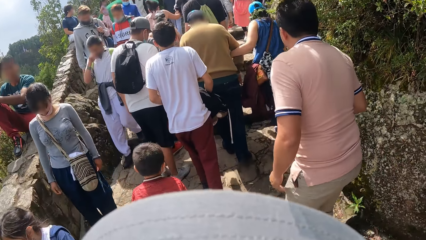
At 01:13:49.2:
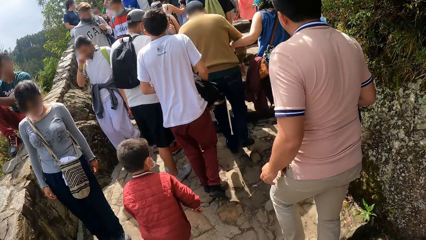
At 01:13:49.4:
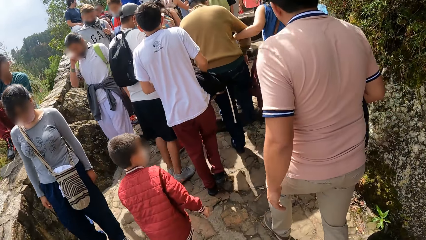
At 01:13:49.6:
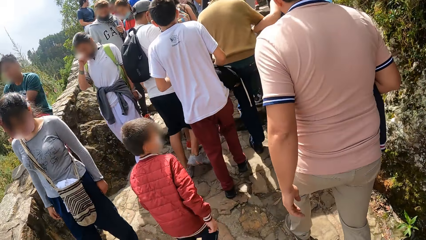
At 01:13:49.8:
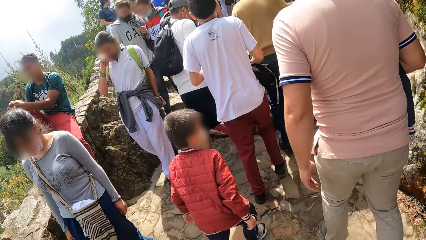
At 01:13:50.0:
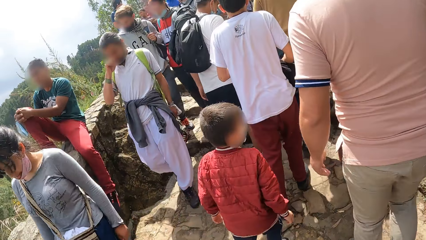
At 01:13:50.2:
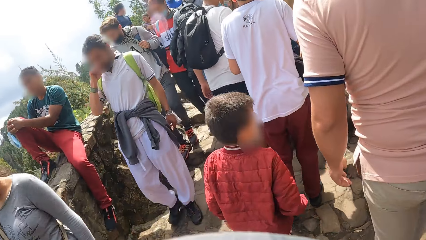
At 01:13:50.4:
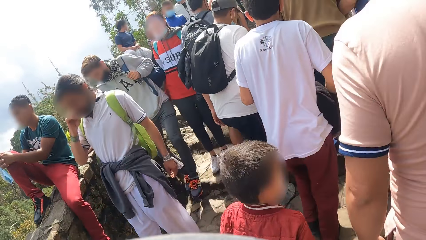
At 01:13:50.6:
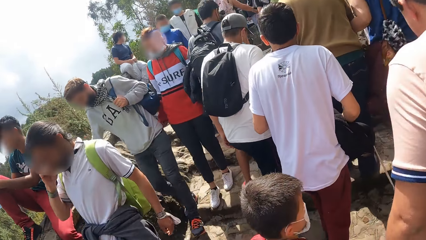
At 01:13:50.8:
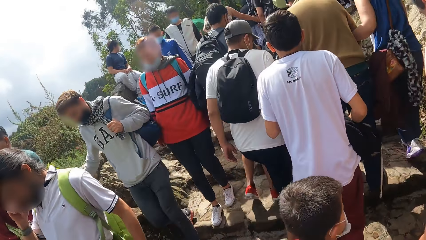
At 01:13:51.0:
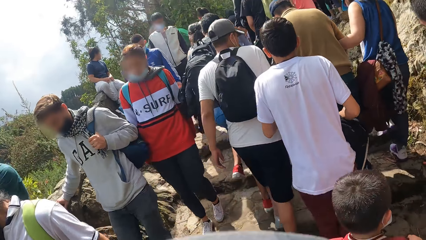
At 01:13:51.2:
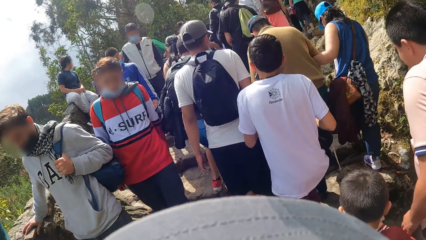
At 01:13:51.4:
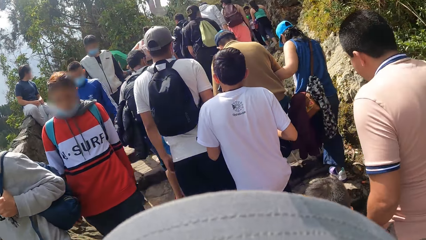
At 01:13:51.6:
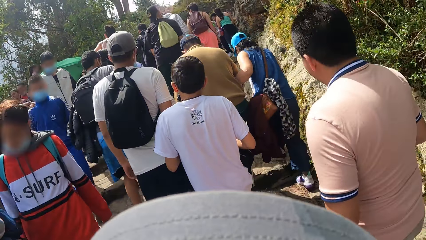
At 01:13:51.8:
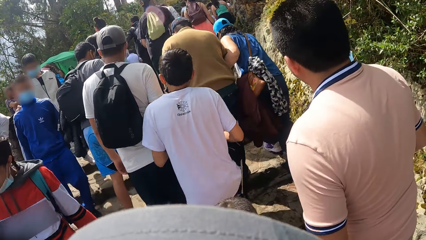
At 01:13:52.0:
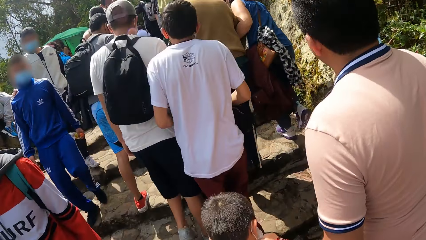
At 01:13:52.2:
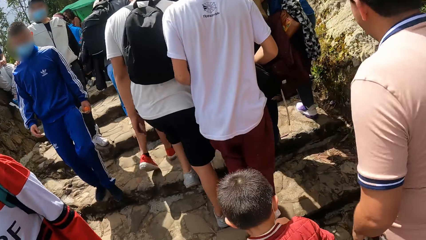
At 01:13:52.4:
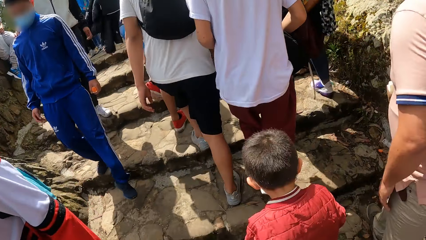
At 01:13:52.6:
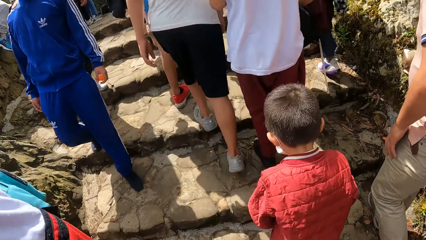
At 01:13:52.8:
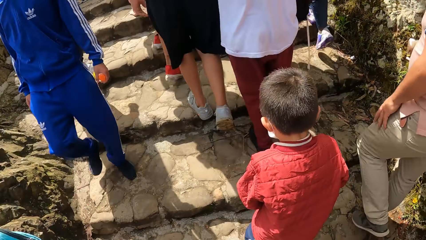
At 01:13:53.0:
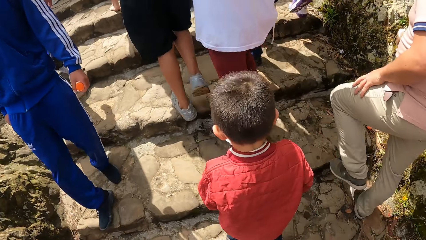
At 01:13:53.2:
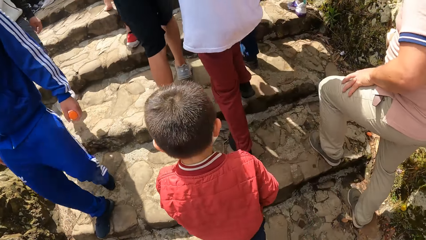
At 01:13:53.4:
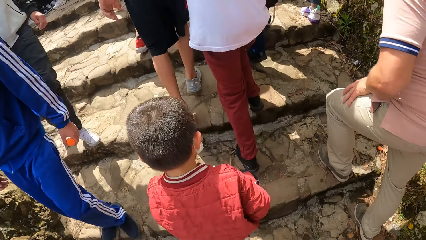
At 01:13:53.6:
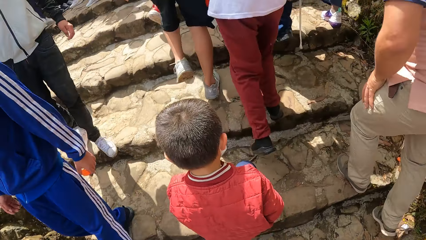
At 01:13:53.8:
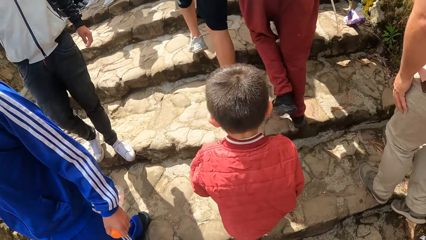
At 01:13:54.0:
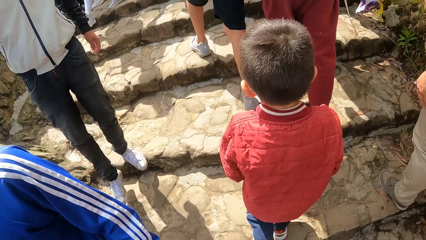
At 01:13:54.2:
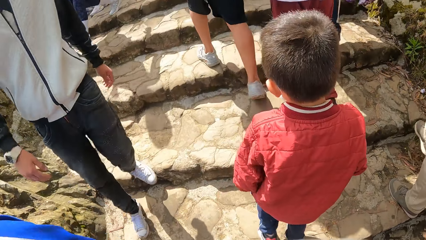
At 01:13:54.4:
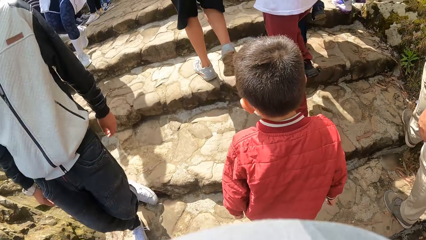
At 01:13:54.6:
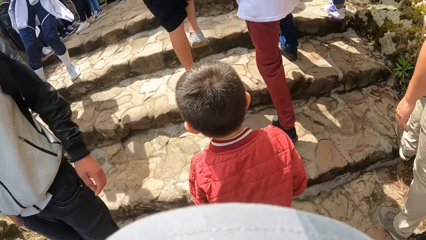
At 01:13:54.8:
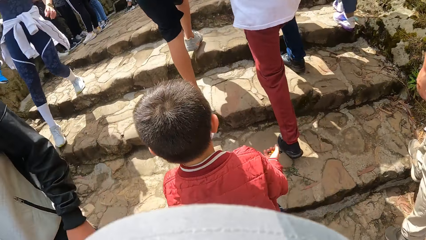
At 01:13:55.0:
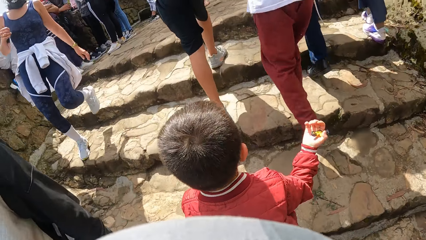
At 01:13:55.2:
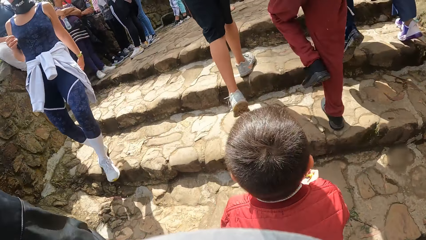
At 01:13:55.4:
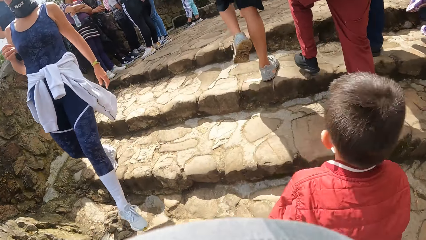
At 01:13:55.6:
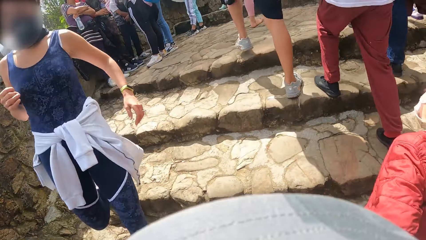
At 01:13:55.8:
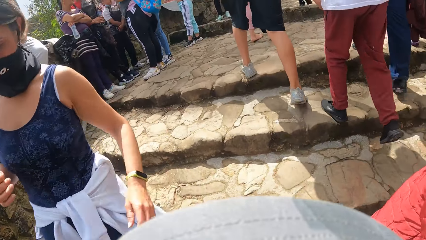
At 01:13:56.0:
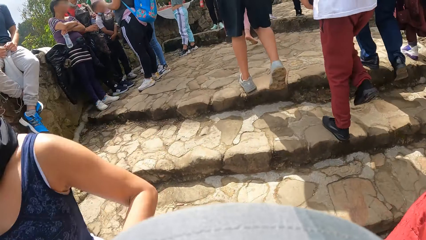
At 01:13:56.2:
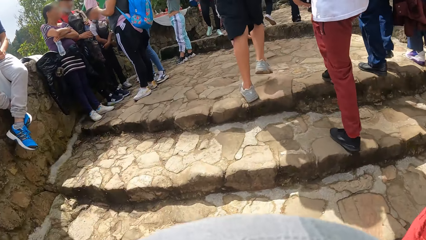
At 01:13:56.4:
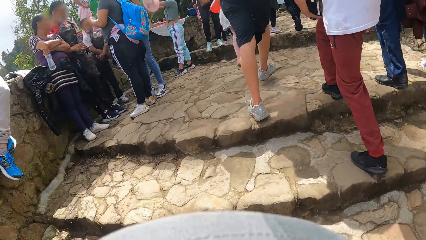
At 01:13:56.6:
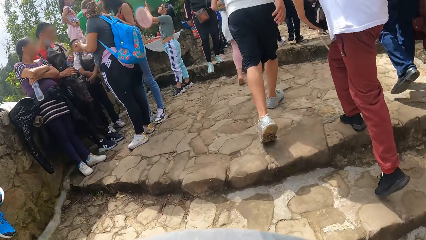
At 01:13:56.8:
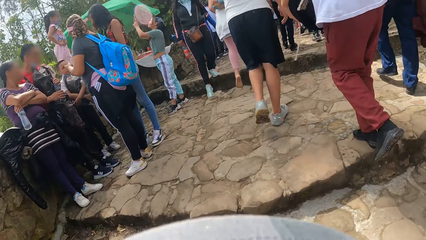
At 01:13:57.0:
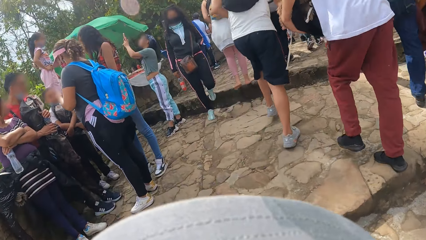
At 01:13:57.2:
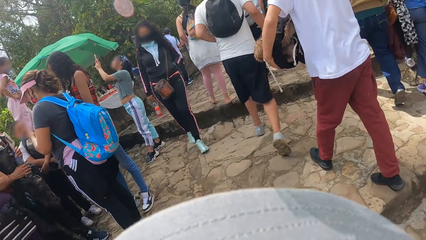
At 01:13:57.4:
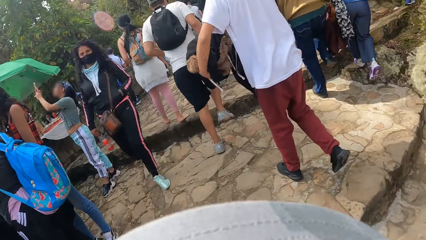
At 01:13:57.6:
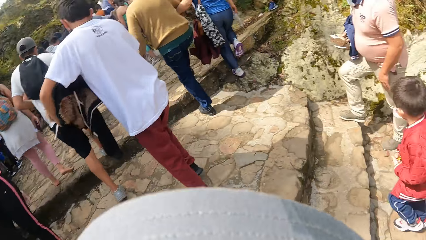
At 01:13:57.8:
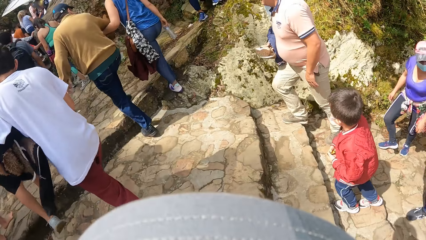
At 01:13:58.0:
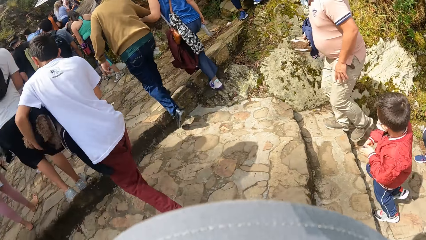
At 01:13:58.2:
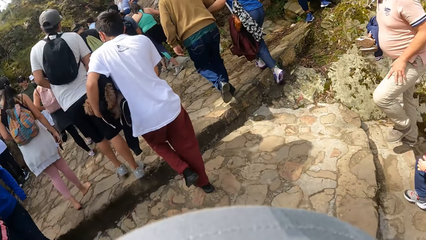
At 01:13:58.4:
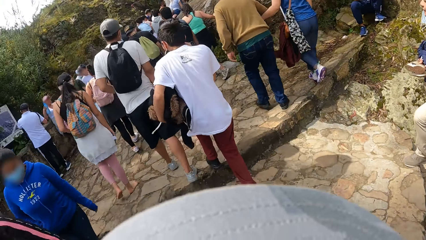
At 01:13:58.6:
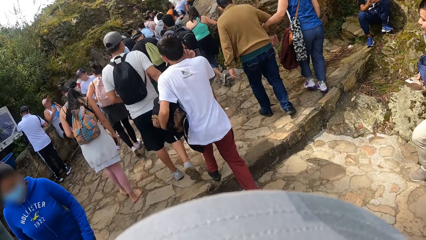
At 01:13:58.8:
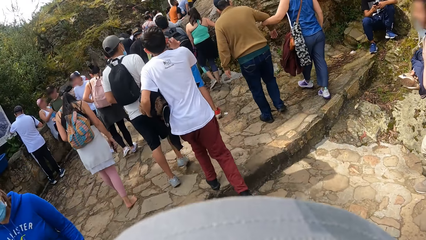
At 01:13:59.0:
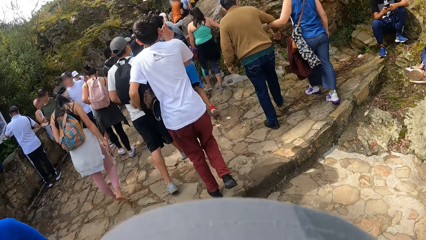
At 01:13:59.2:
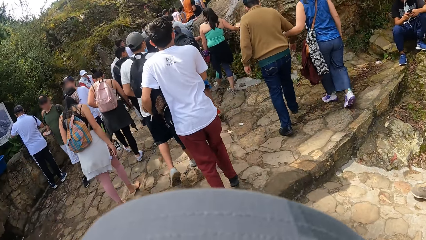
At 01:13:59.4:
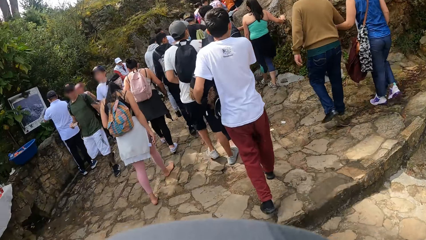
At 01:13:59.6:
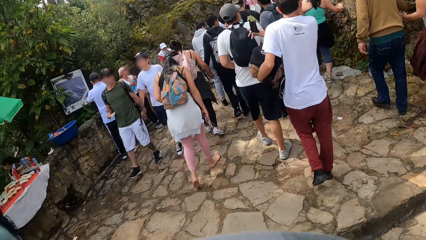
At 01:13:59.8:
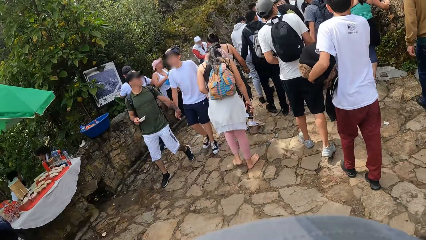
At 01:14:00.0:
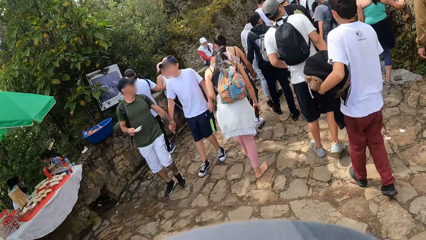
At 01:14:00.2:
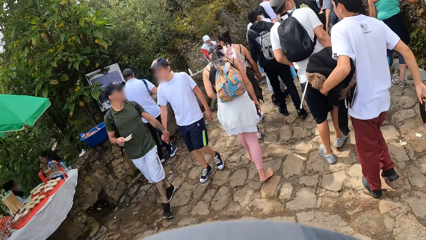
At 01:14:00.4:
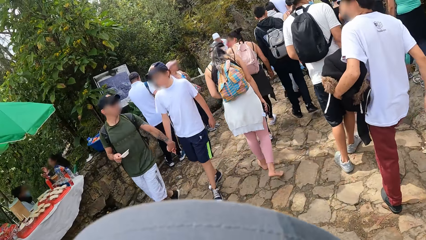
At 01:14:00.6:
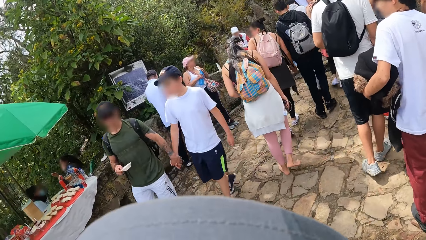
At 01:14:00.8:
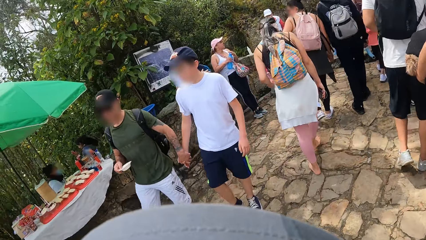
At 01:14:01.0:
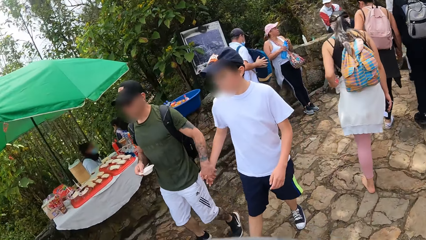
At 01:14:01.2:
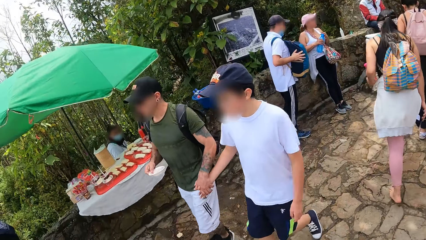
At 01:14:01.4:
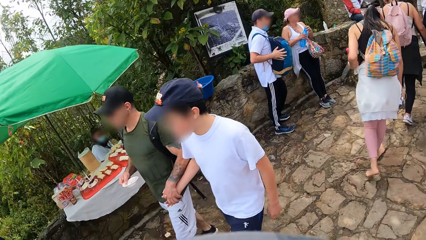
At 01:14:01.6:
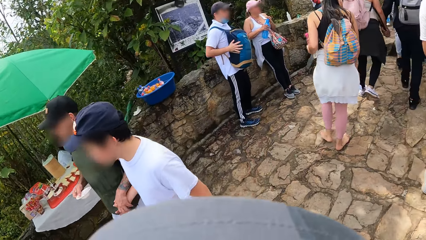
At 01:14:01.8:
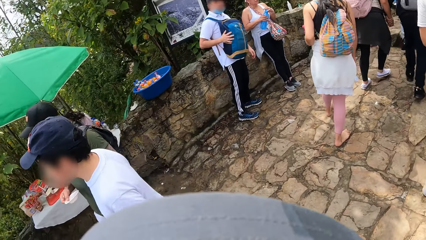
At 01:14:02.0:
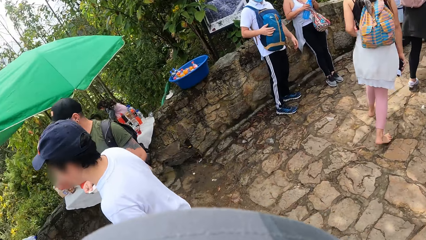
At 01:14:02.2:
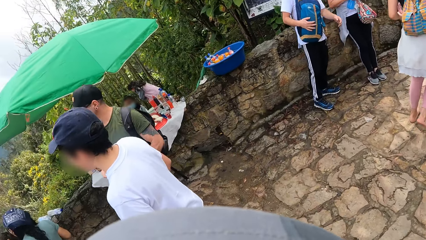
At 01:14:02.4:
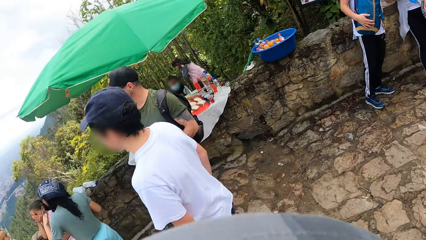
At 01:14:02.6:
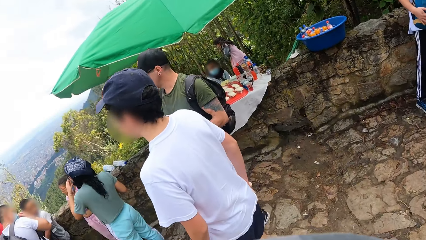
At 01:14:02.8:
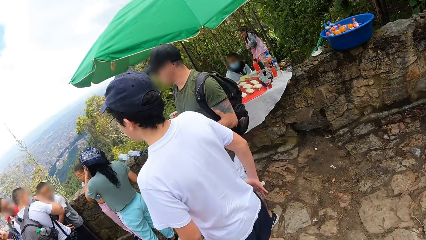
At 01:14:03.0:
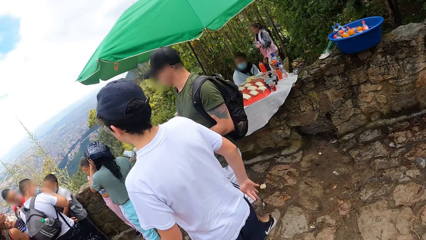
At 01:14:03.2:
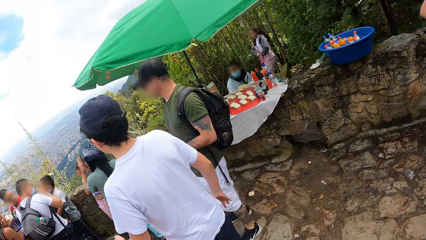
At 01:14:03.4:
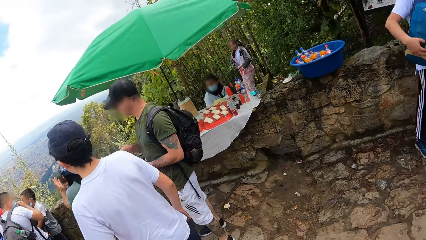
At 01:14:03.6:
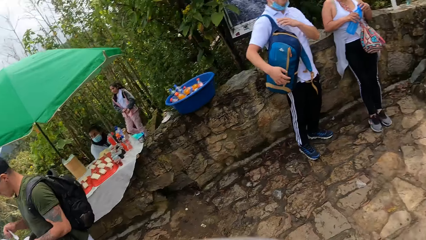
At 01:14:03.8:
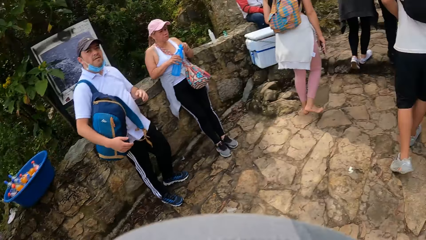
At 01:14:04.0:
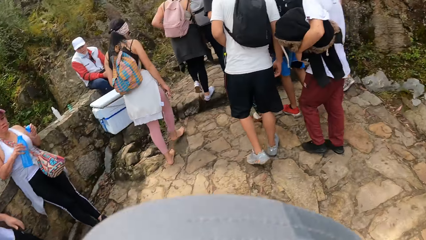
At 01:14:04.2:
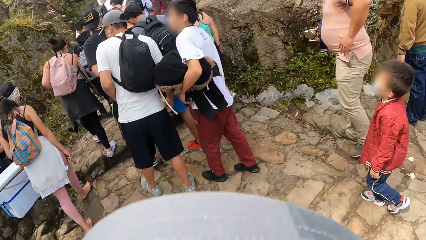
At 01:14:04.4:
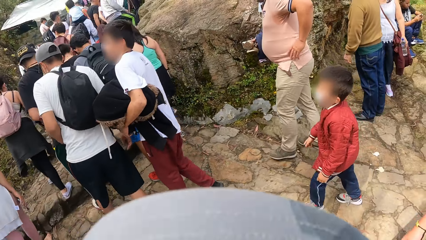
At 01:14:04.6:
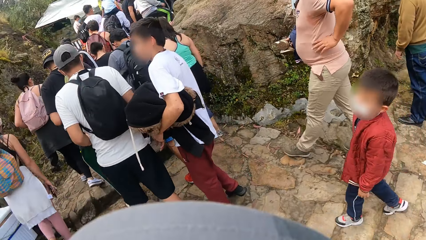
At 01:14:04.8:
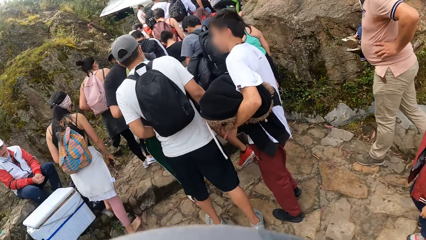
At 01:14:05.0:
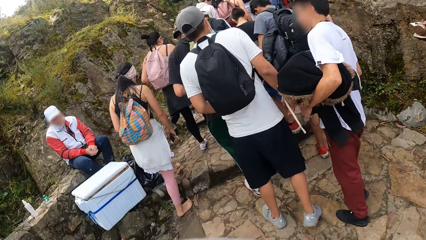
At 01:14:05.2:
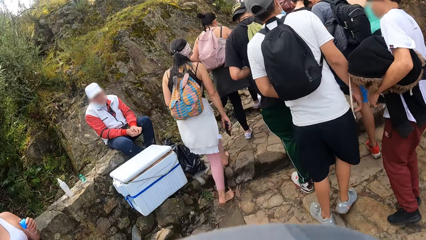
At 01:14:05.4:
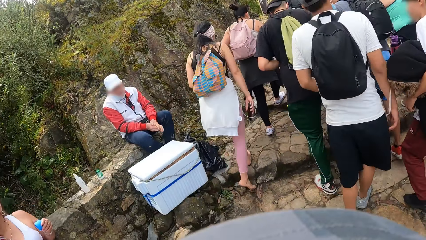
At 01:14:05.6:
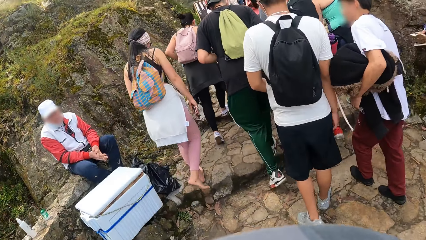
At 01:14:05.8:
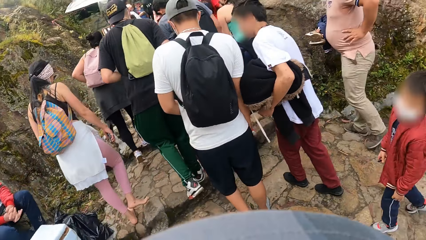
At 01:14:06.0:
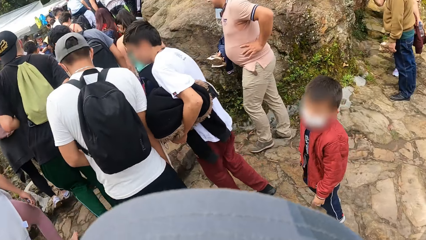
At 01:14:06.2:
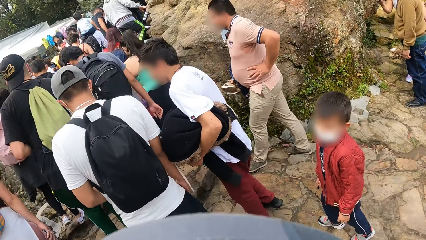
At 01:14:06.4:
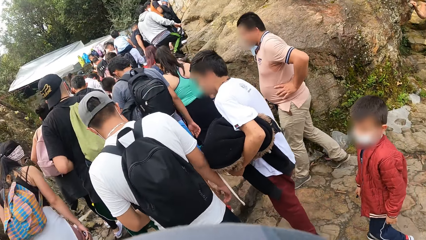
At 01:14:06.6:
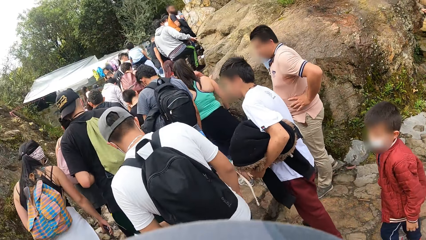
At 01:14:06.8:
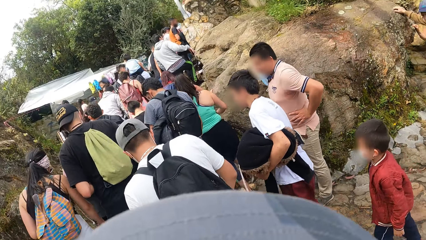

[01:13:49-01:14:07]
The camera wearer looks around. They walk.
